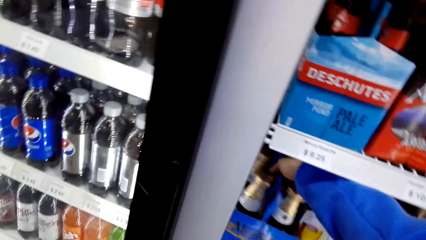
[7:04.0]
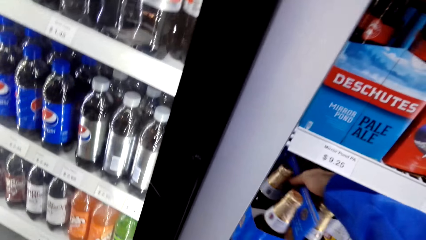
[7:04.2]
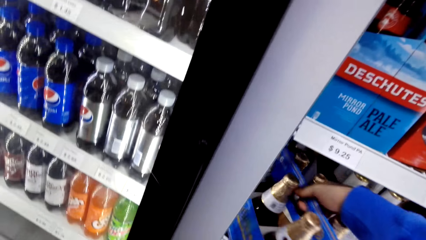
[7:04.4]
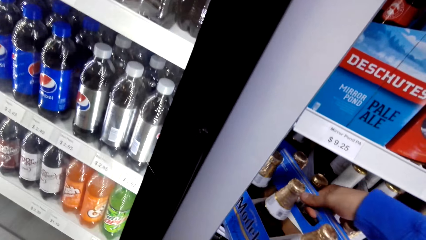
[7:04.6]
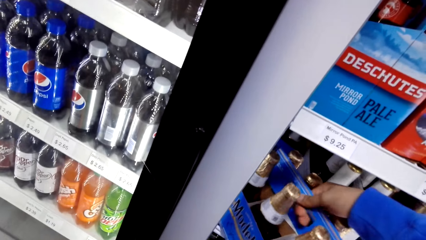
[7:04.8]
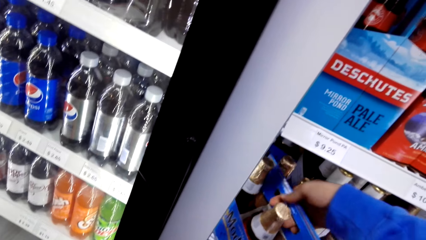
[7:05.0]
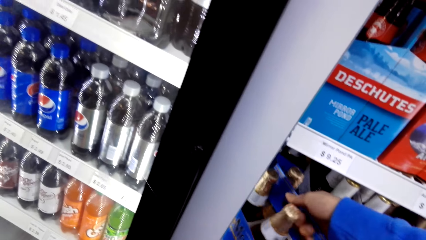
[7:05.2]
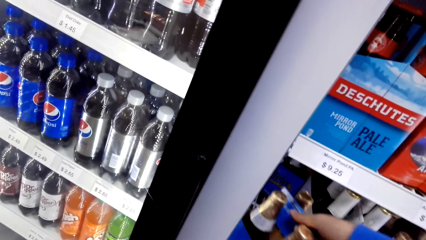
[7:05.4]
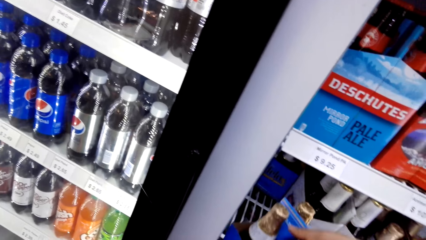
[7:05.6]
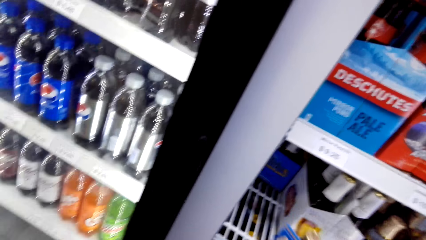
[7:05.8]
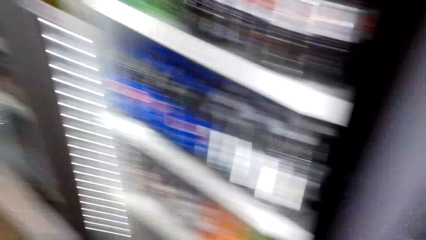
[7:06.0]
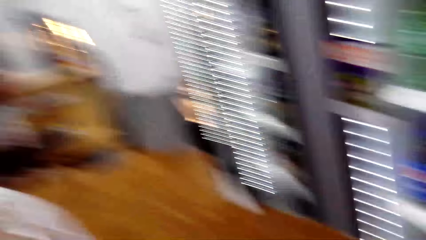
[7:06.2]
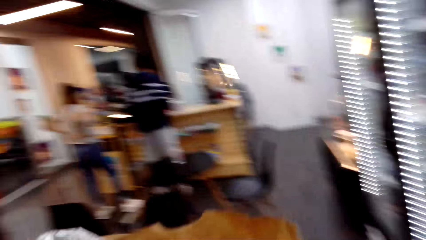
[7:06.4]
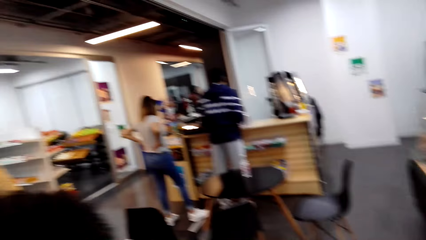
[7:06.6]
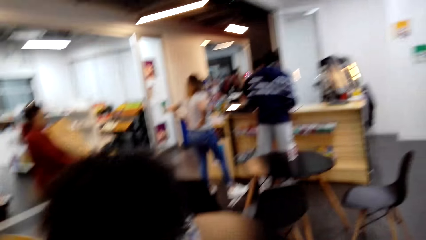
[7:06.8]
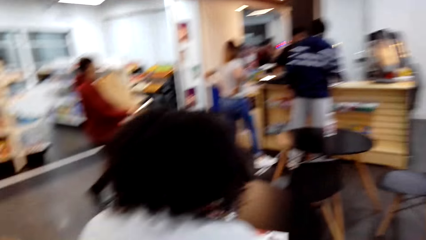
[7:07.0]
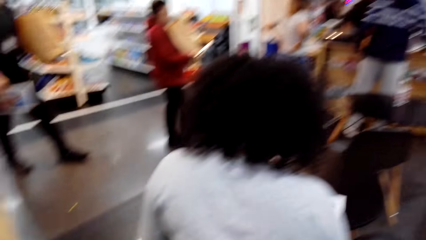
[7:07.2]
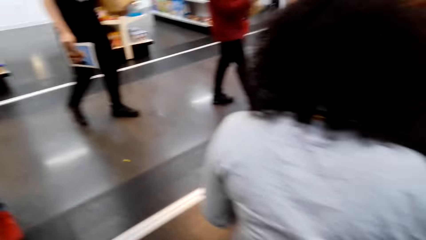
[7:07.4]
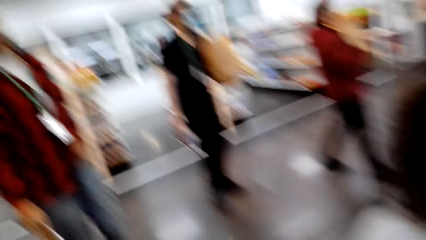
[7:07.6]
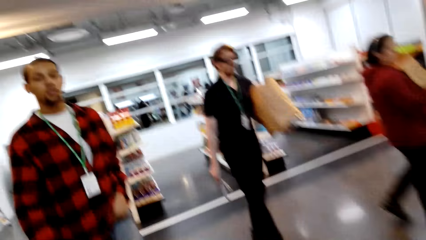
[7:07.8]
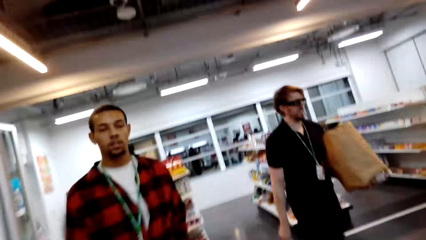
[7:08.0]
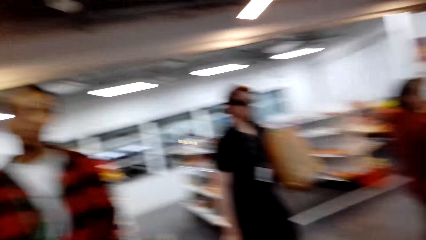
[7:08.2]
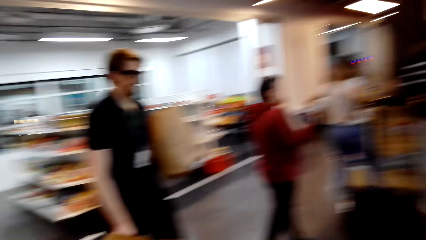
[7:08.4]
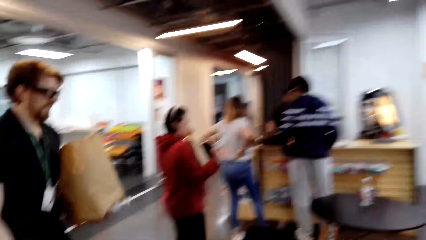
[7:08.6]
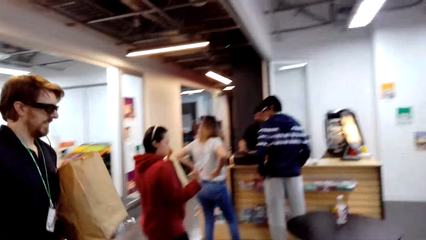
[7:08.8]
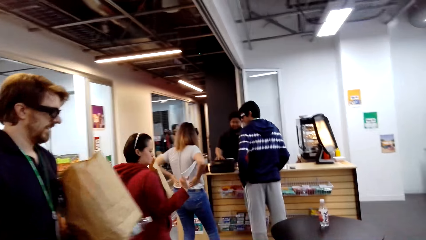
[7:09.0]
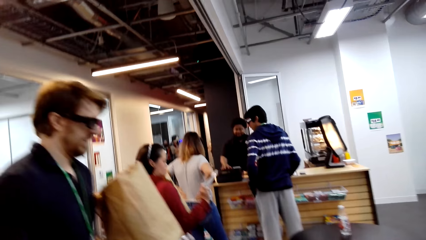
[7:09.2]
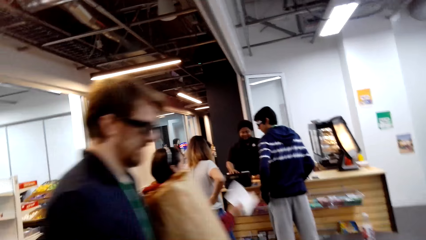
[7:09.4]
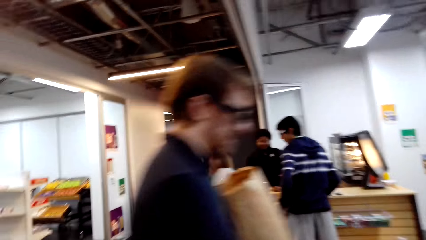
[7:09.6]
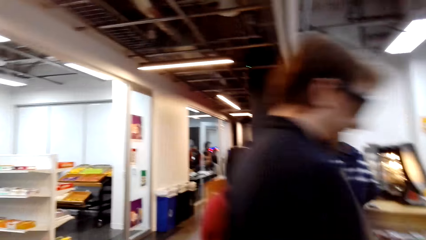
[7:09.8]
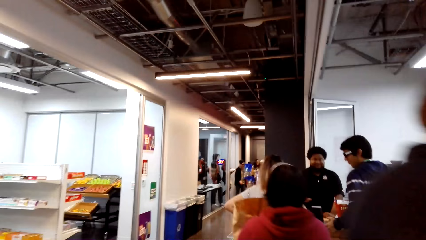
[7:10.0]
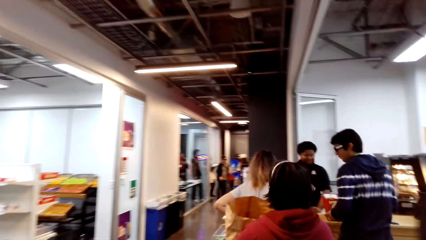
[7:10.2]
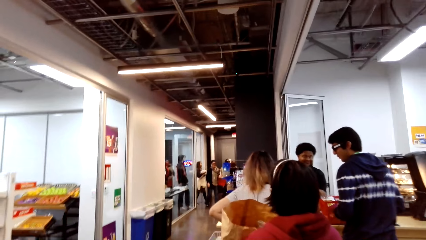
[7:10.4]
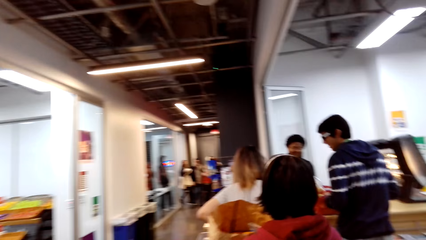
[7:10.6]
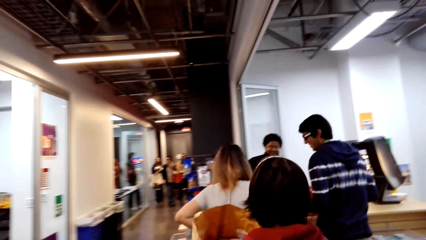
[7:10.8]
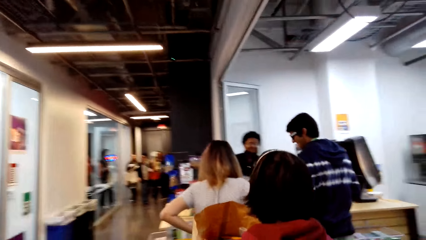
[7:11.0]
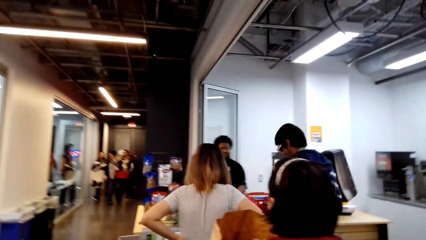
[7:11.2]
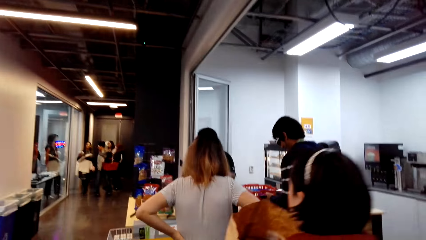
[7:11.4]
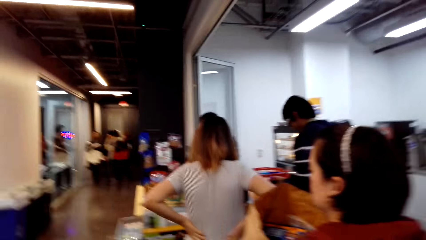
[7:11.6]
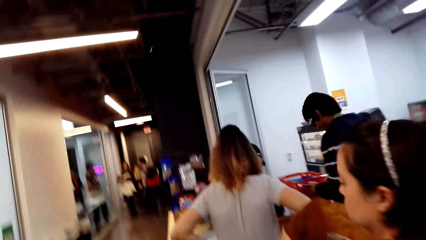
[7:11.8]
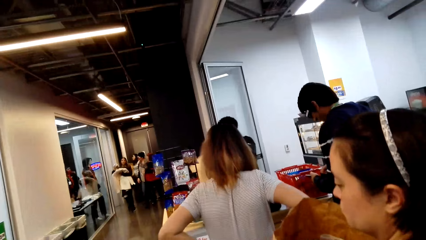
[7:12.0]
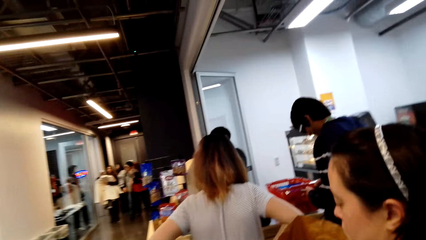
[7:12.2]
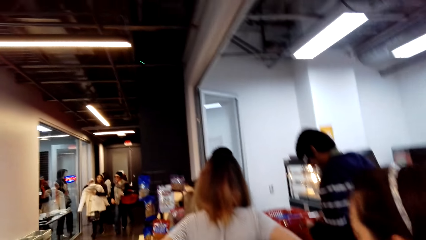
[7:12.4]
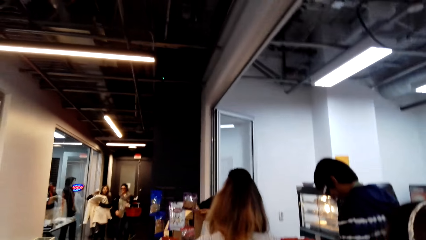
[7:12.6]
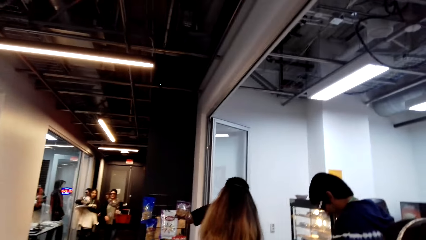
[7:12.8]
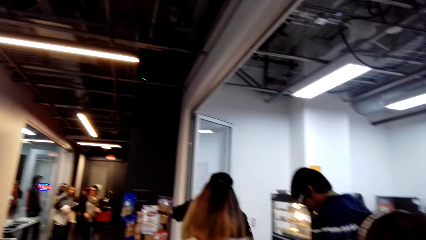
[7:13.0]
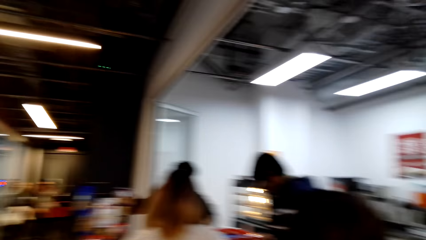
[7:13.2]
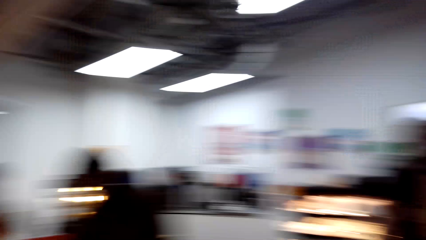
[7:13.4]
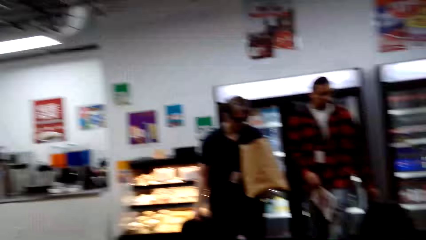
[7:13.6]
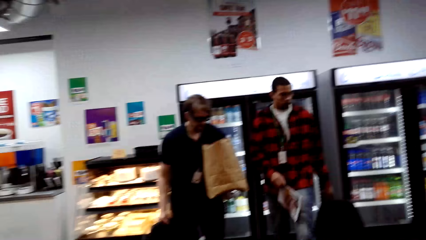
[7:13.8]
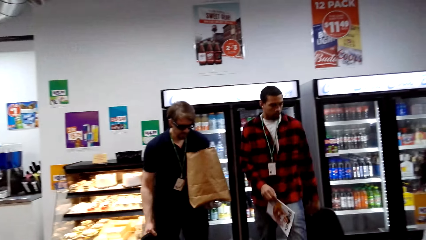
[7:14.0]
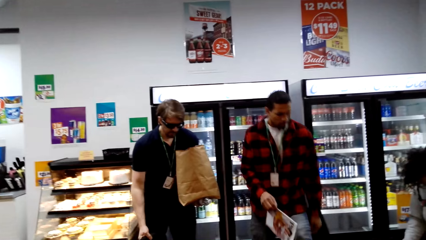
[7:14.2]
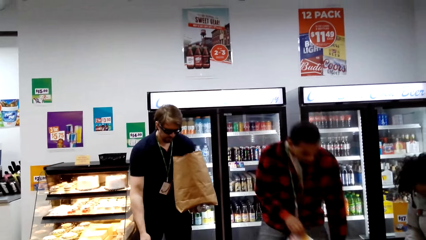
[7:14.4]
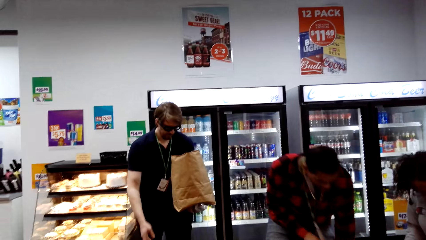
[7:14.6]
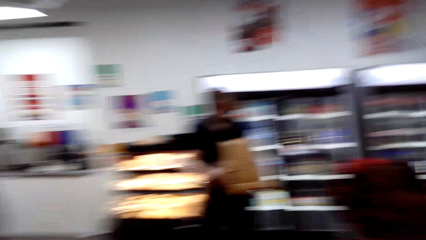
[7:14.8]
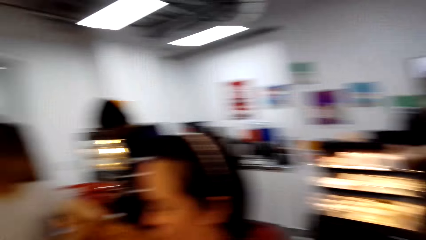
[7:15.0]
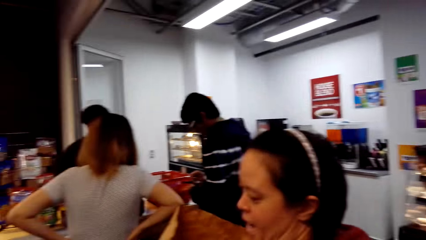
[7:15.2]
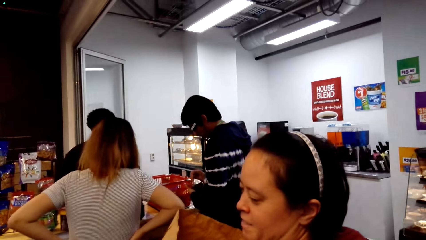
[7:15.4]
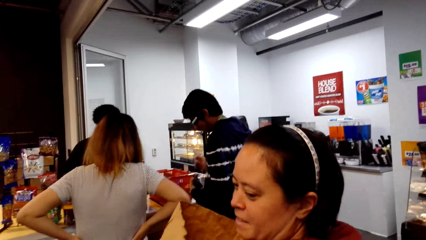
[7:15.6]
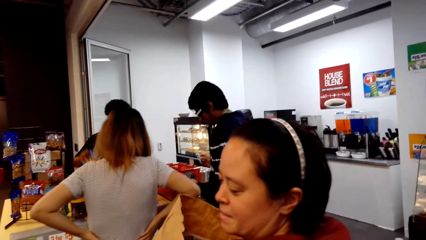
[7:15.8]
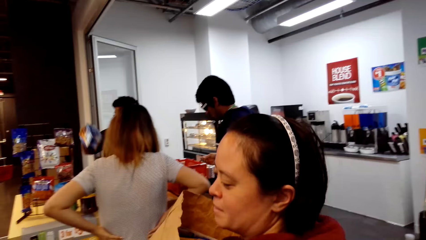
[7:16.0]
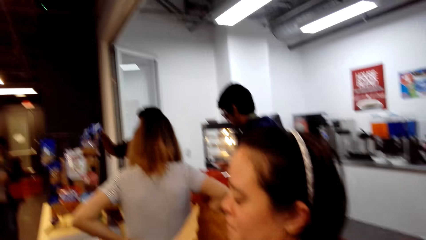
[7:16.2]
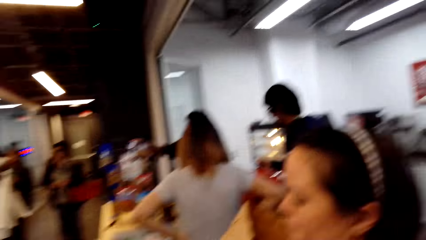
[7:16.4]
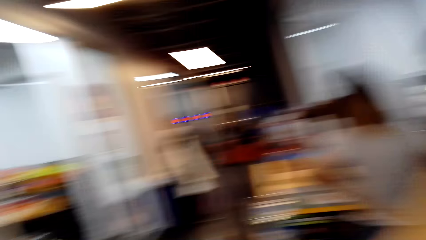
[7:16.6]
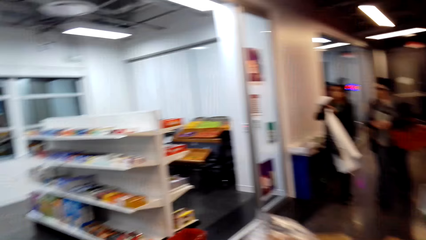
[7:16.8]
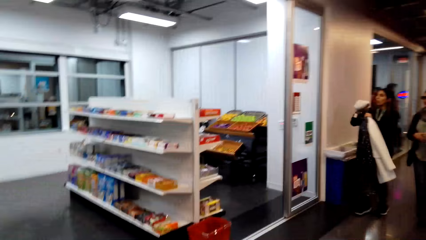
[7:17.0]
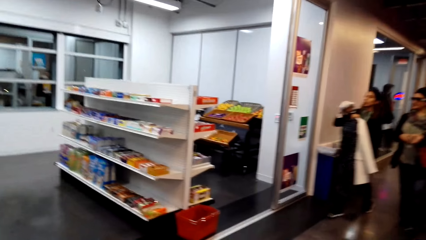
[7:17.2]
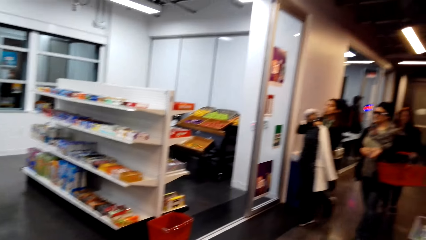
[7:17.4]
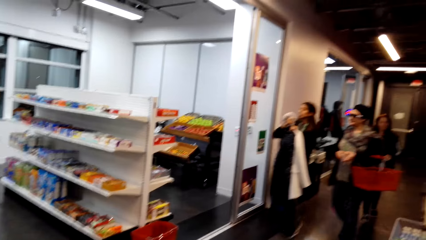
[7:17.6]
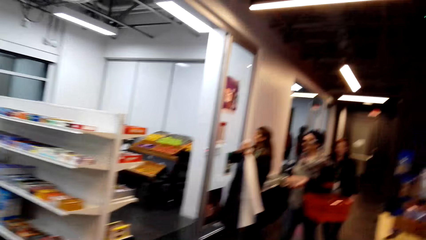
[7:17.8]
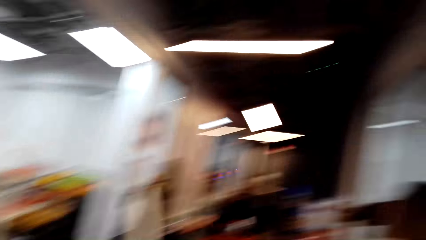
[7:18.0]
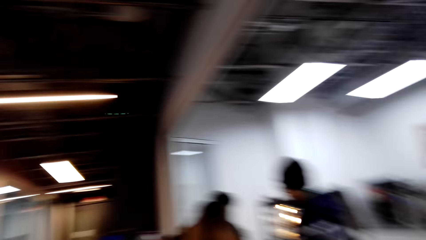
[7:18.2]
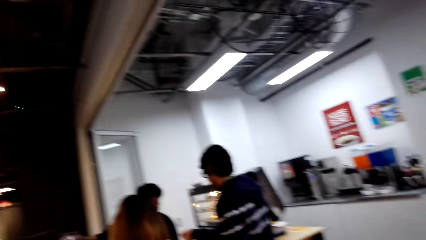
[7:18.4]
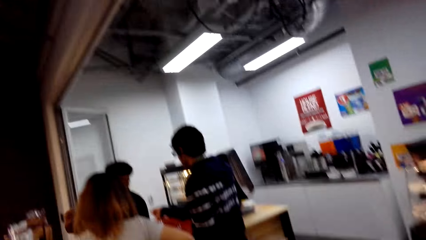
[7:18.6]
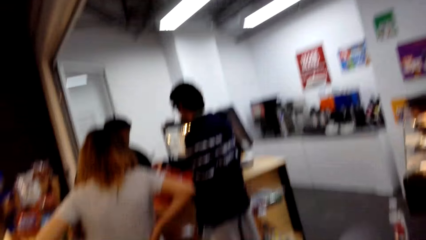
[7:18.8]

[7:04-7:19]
The camera wearer picks up the modelo beer. They walk around. They turn around. They walk to the queue. They look around. They interact with a person.
